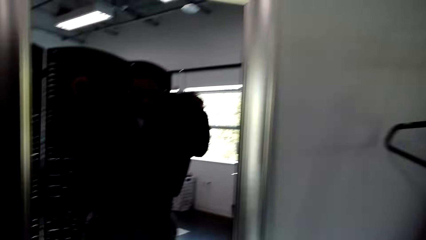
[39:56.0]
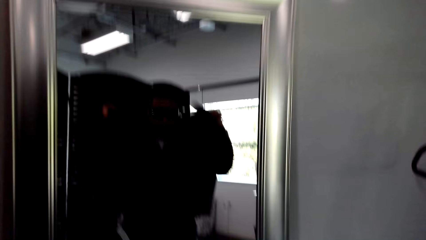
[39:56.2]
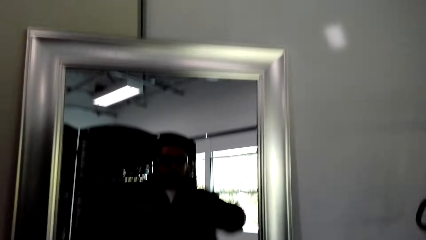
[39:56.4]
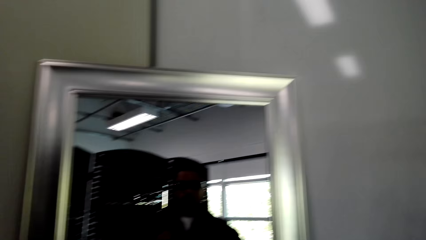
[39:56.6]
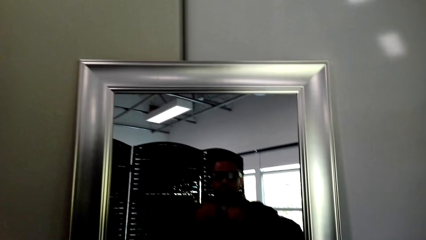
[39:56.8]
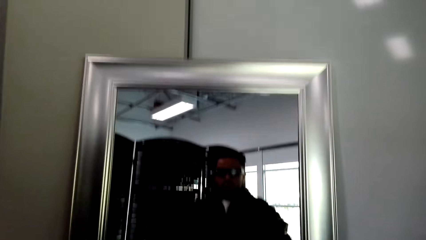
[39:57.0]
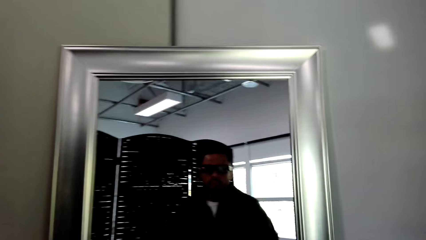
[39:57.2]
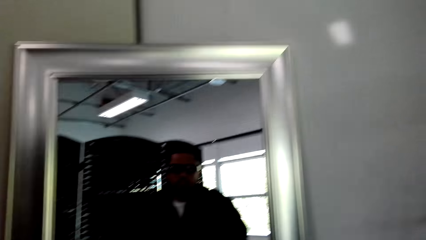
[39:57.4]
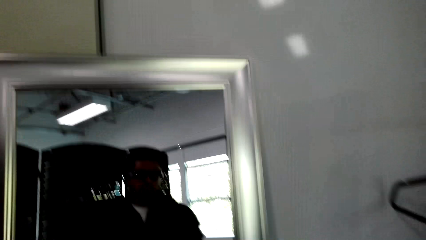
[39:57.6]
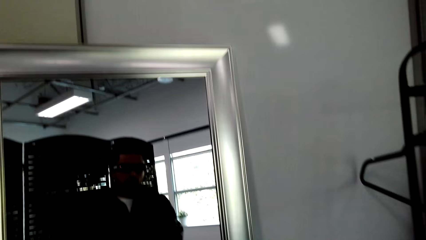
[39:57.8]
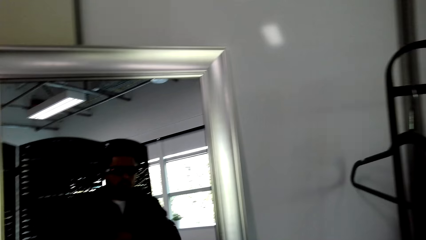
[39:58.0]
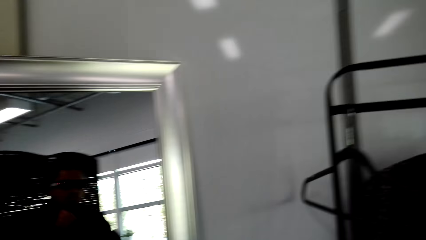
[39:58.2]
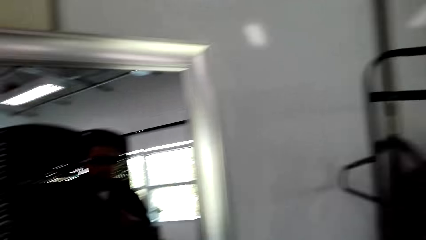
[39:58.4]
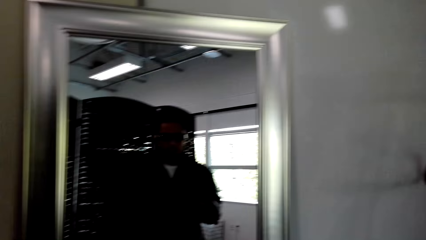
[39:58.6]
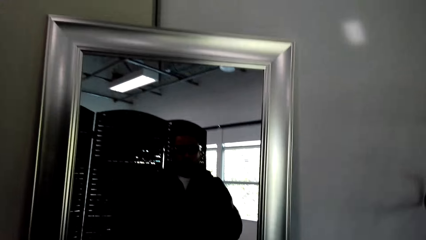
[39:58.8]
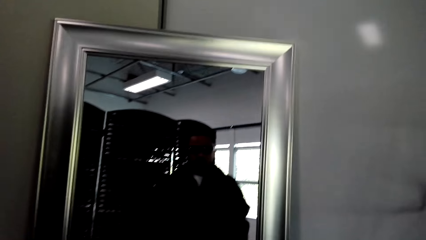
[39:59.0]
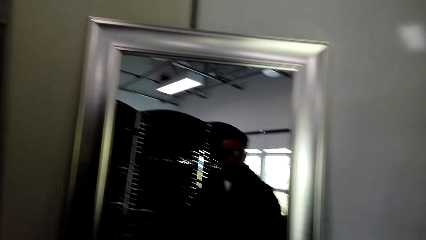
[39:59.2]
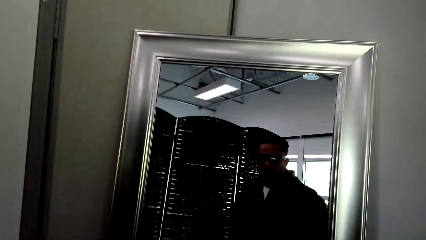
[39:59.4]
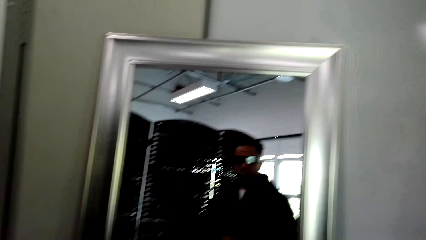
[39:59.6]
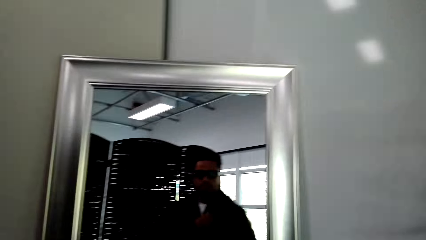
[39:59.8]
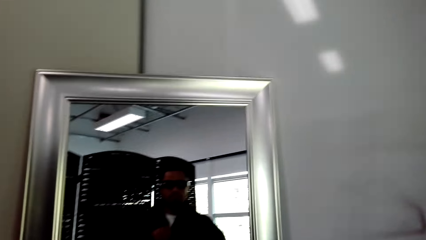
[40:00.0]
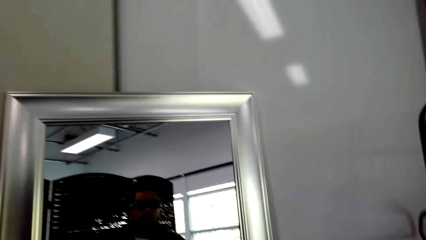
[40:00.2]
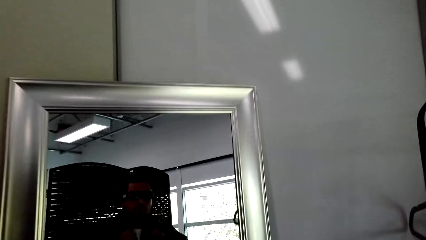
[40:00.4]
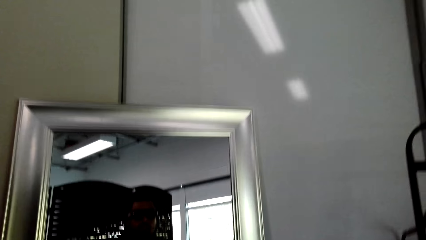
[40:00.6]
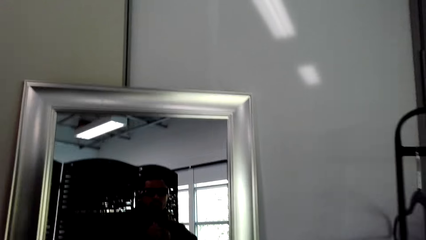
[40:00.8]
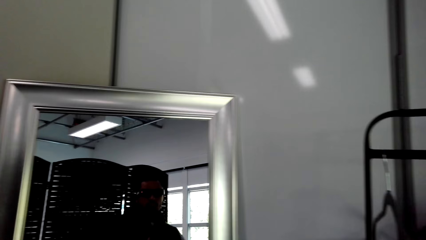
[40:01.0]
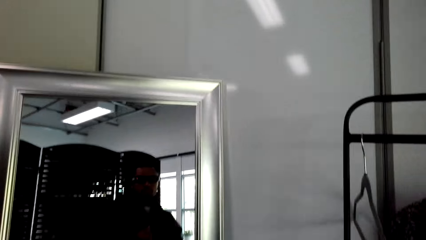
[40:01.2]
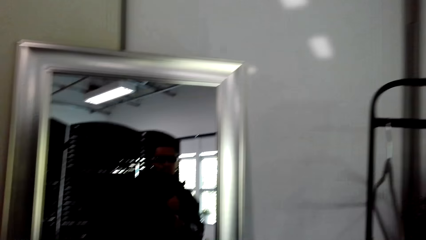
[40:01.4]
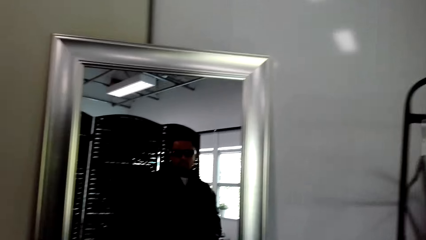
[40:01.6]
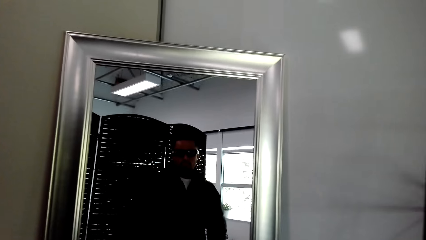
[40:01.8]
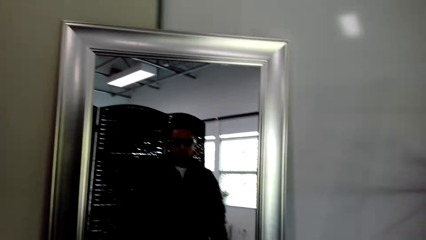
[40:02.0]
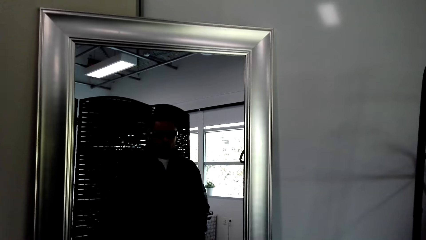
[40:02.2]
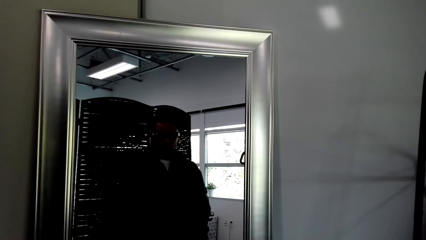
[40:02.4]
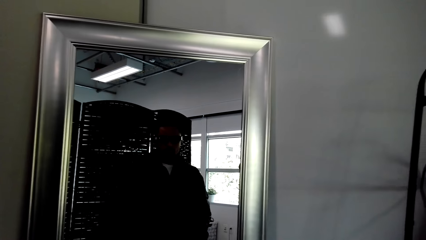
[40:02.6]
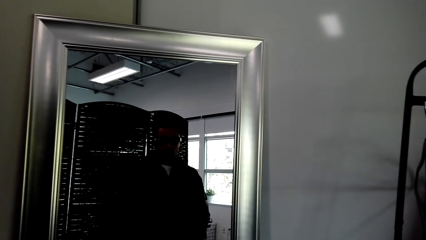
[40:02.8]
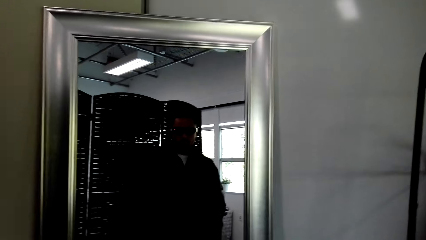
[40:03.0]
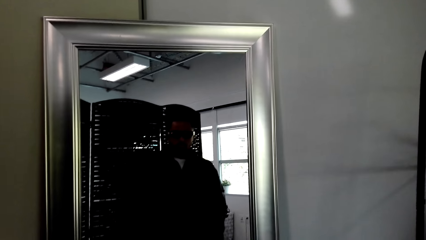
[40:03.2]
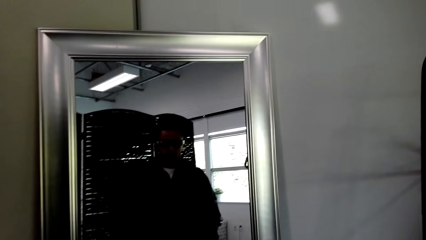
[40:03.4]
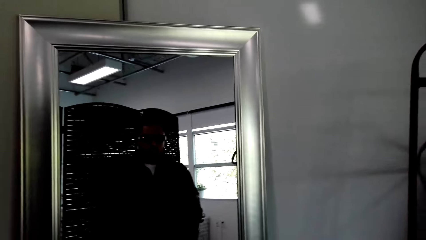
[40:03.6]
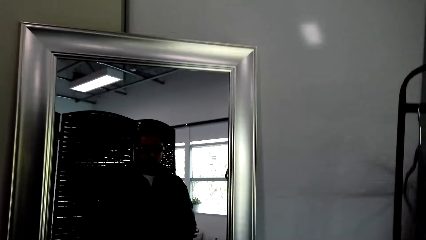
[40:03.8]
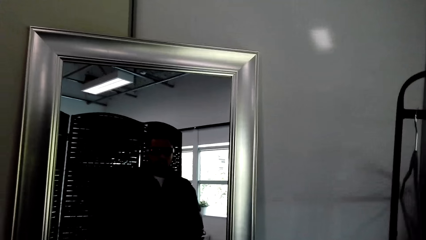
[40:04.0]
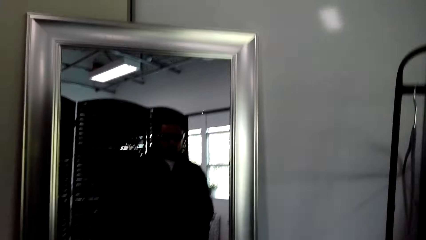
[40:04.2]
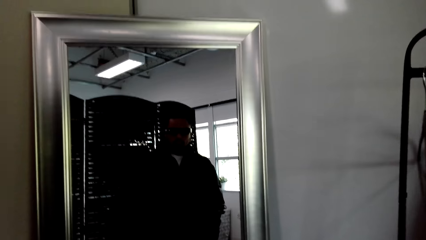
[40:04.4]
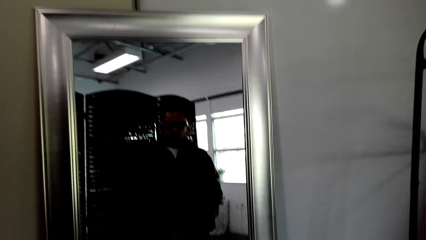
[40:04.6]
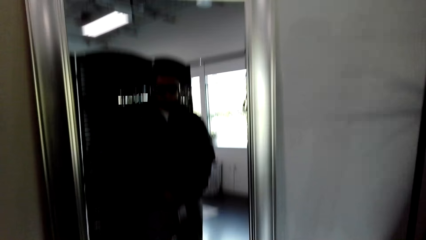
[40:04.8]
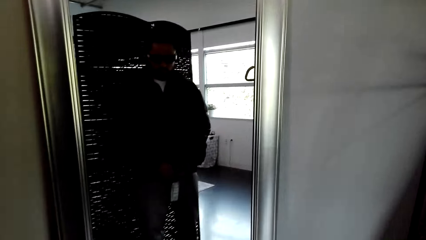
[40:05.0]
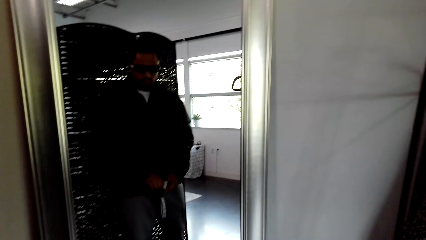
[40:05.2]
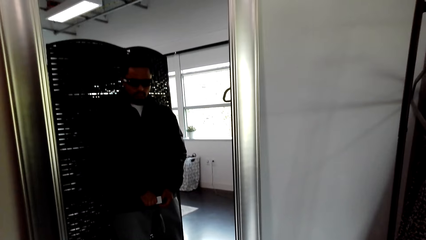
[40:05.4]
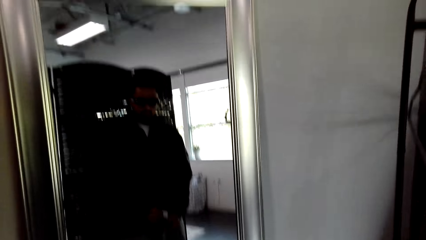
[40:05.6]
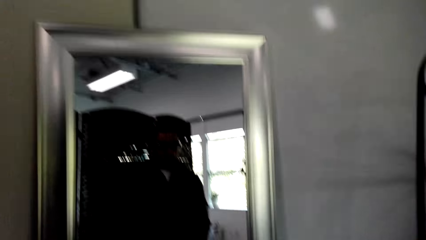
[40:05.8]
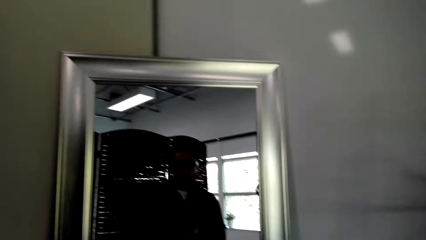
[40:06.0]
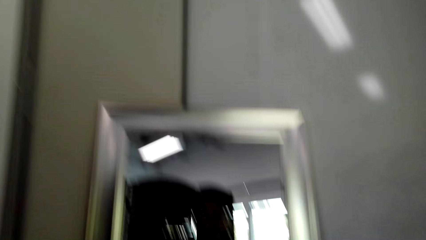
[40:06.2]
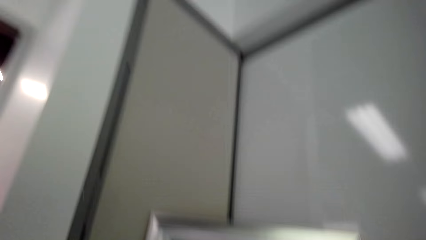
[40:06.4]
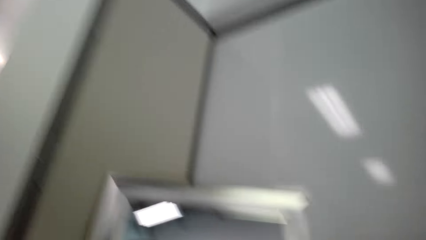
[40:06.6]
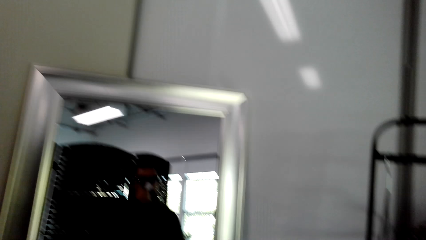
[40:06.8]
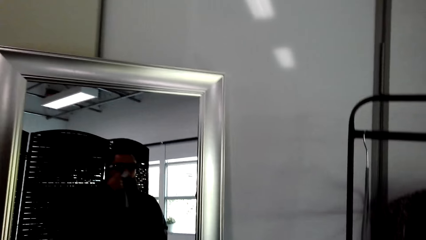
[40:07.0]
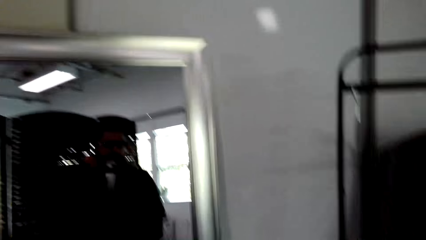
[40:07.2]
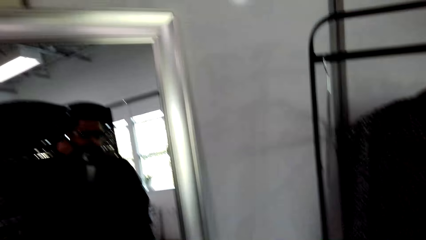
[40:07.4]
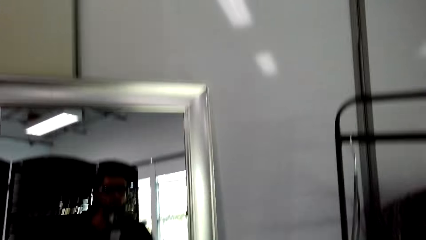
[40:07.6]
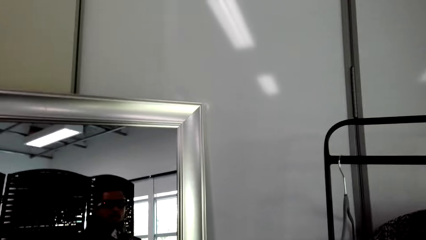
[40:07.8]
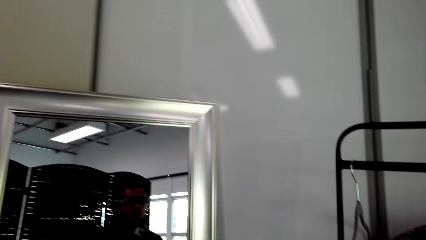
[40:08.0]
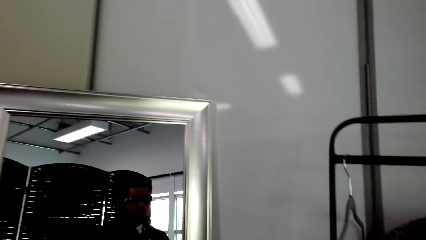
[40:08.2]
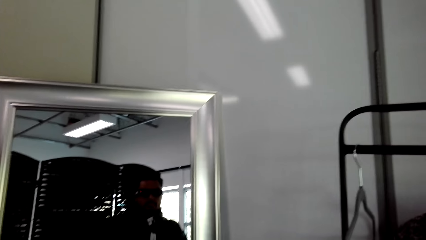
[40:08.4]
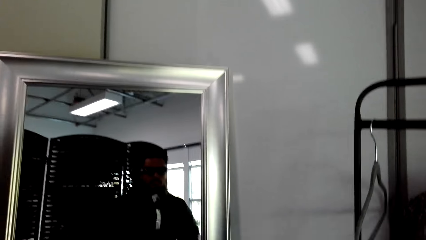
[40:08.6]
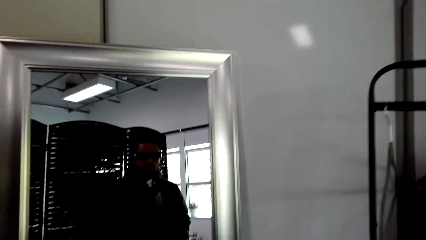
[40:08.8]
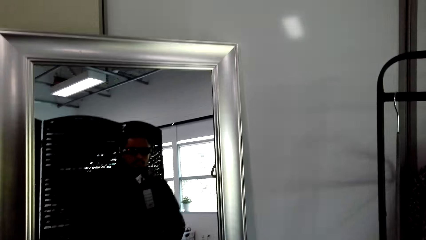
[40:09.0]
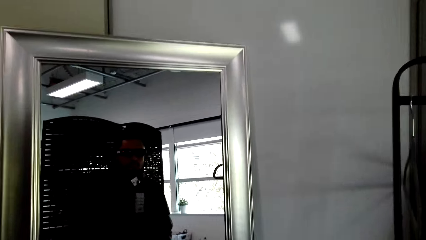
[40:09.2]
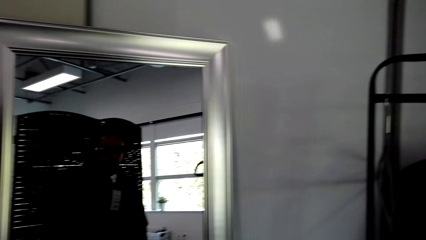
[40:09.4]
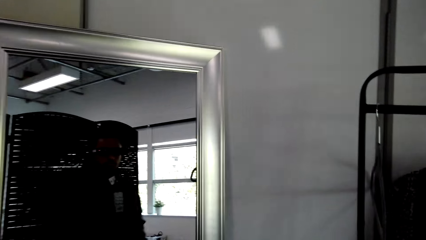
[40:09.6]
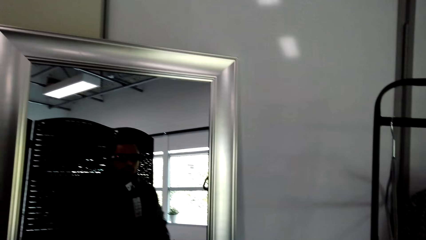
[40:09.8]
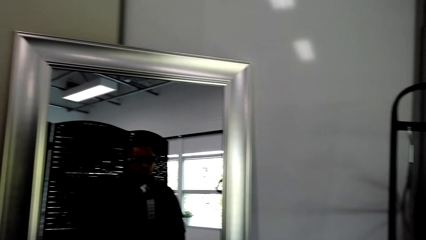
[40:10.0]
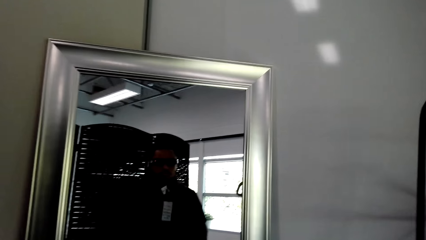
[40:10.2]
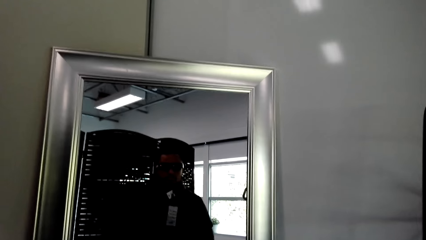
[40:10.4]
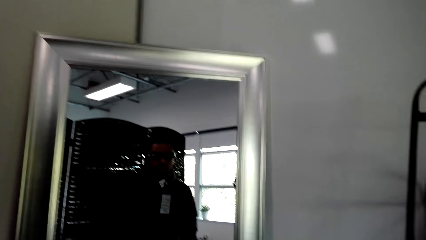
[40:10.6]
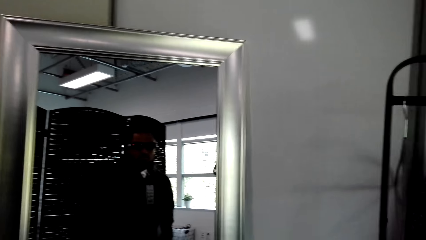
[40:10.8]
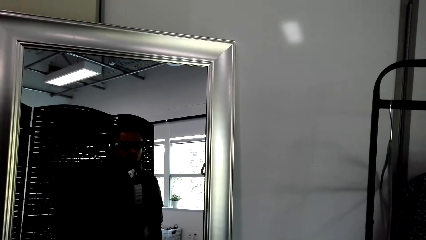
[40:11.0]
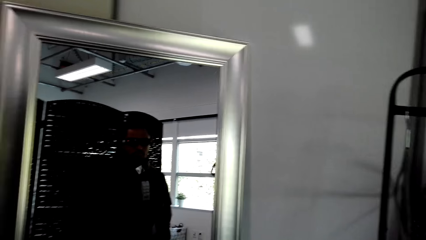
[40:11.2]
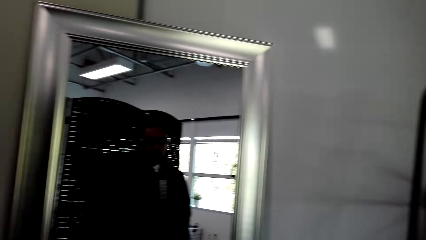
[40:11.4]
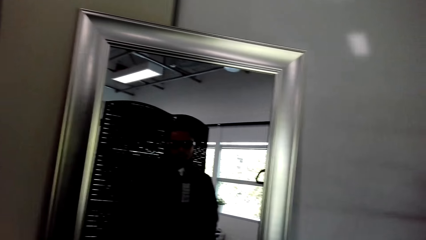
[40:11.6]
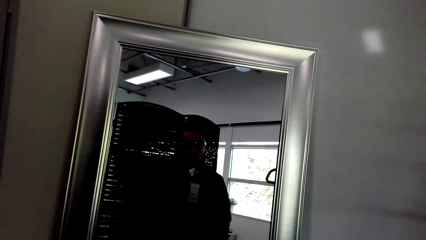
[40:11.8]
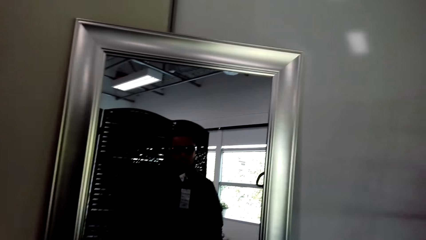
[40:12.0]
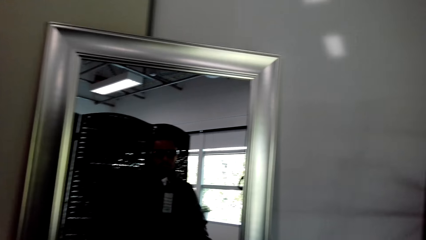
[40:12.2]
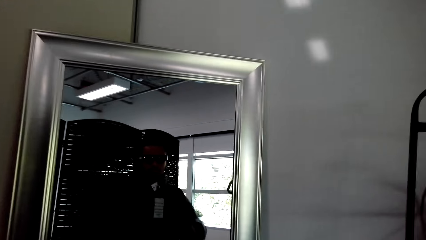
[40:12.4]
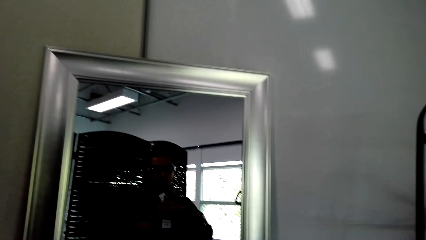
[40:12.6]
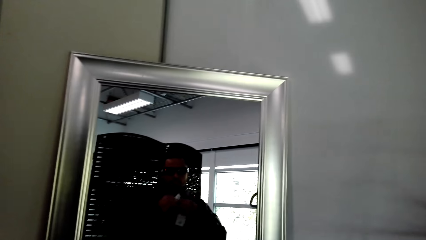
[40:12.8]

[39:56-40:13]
The camera wearer looks at the mirror.
